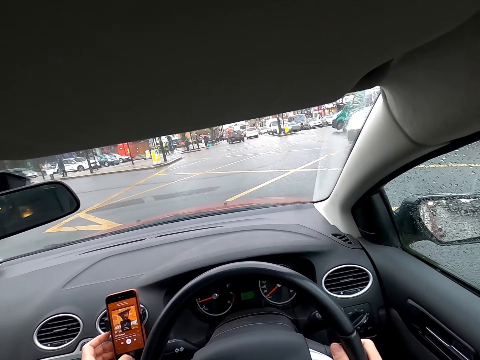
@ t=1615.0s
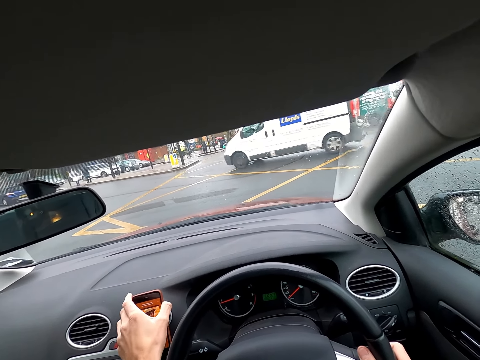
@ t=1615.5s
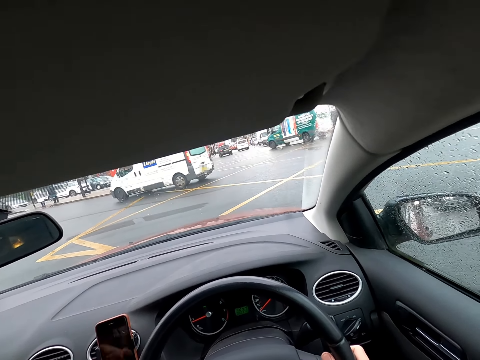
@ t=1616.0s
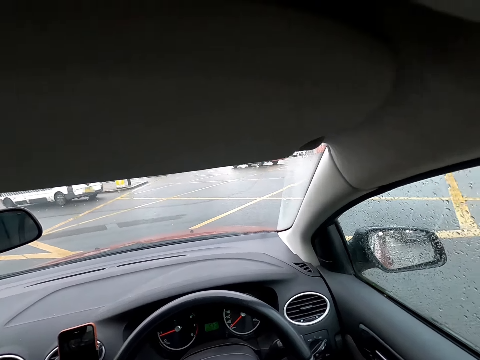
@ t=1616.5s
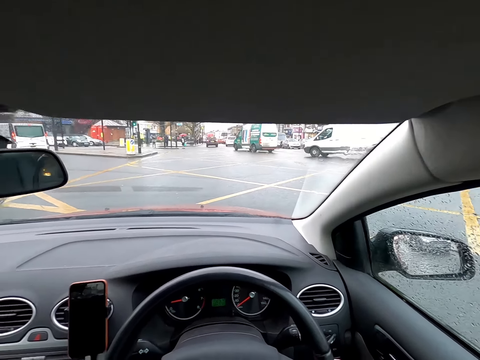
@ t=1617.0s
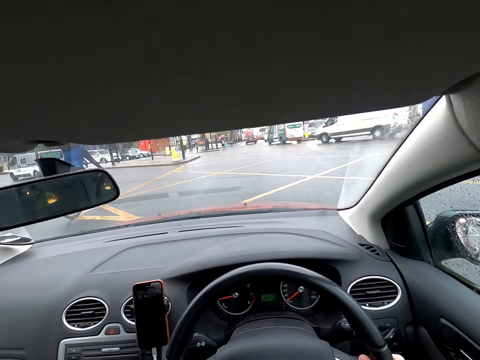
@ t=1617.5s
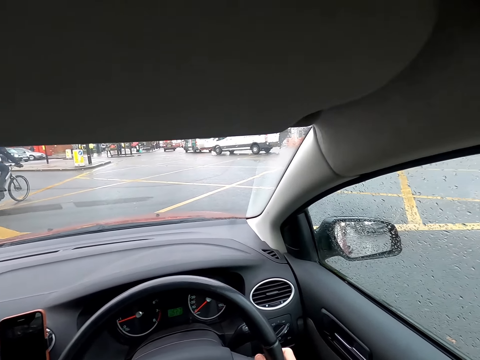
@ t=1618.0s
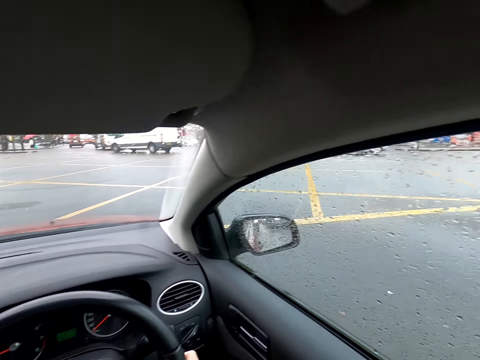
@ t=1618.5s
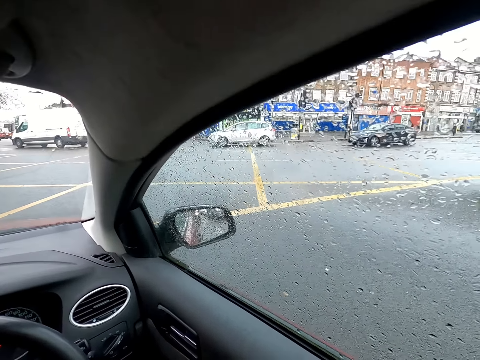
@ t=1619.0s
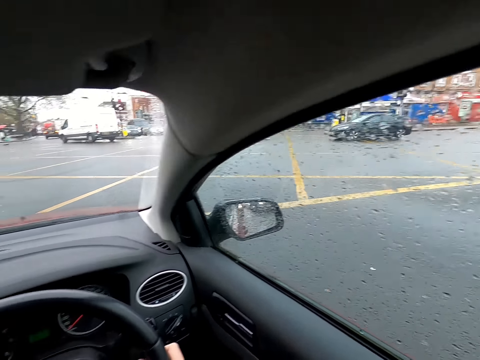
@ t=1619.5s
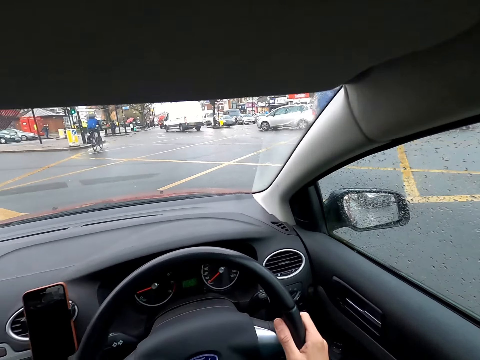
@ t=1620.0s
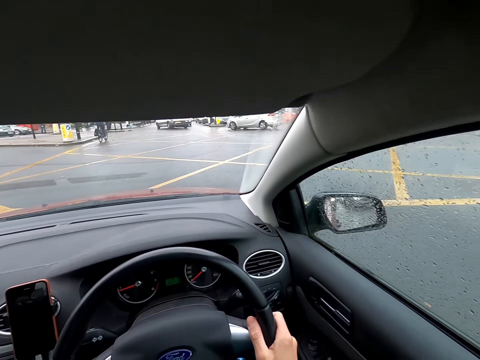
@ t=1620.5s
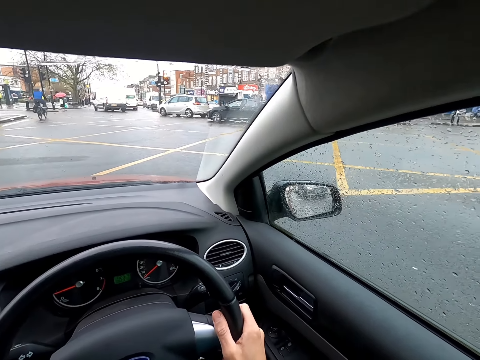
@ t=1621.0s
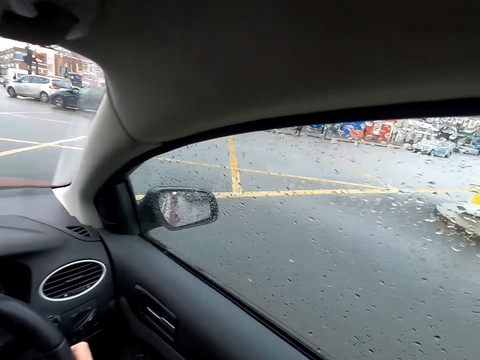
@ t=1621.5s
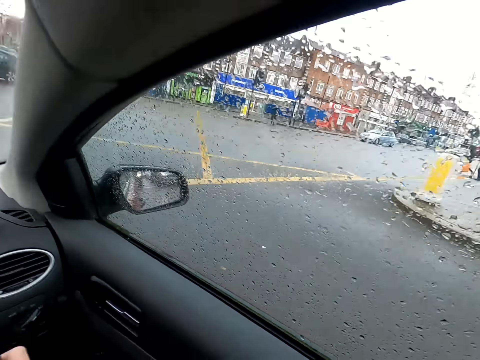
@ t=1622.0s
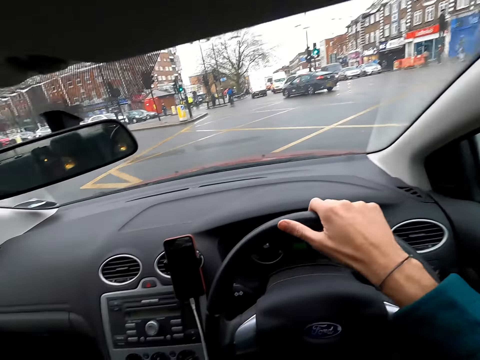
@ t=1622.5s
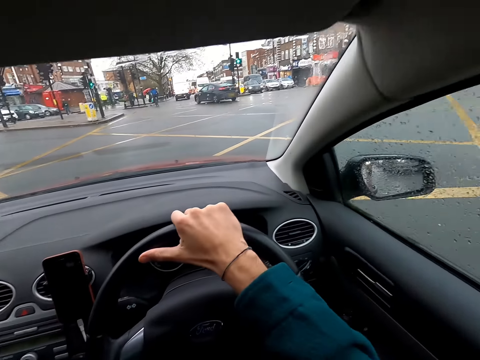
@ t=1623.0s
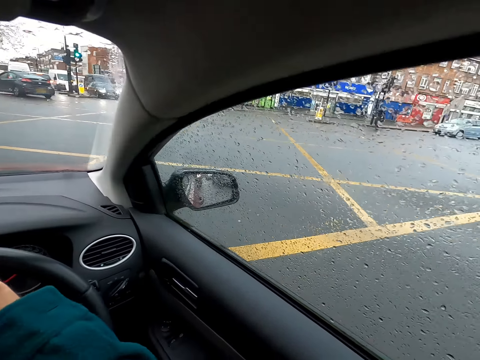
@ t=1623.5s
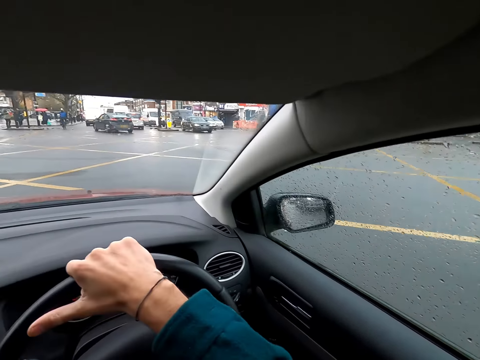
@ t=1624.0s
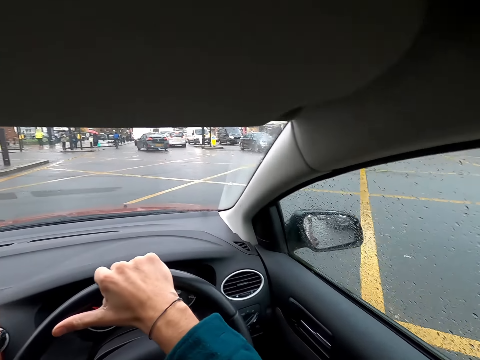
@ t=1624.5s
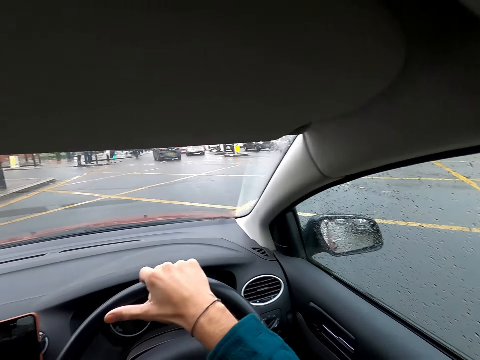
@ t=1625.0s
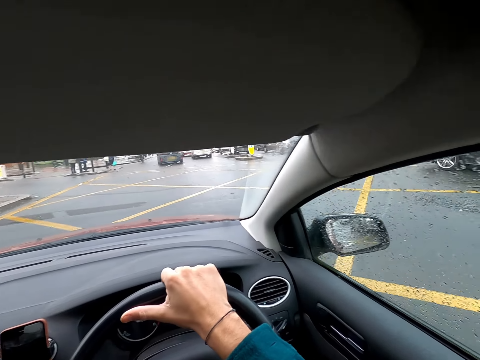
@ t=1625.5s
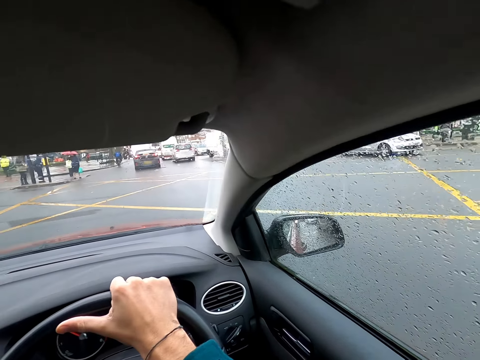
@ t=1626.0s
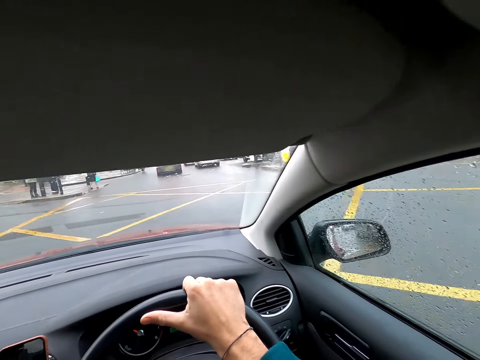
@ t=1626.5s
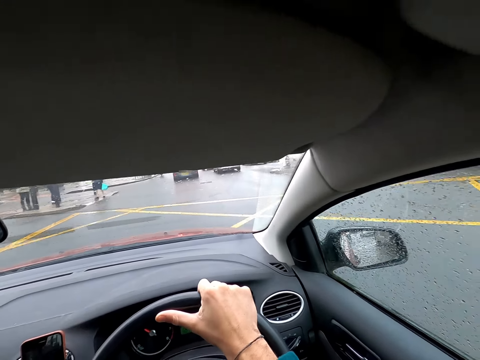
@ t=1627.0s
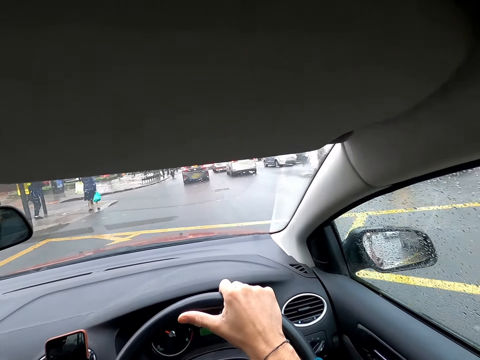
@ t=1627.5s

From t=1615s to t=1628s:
A white bus drives past the camera wearer. A biker drives past the camera wearer. The camera wearer looks around. They drive the car.

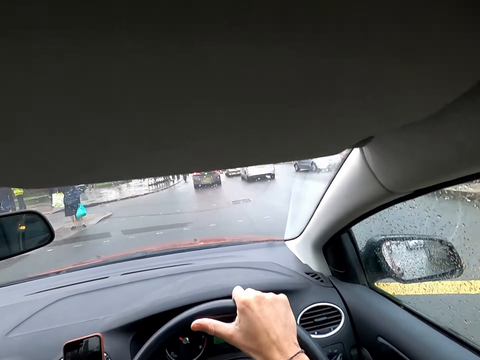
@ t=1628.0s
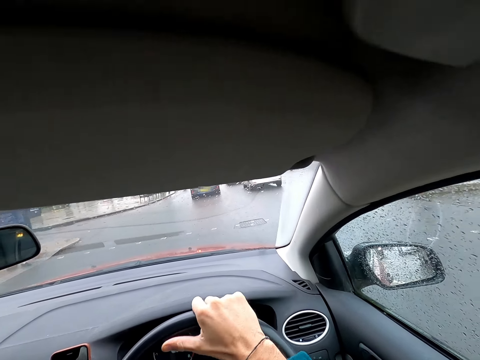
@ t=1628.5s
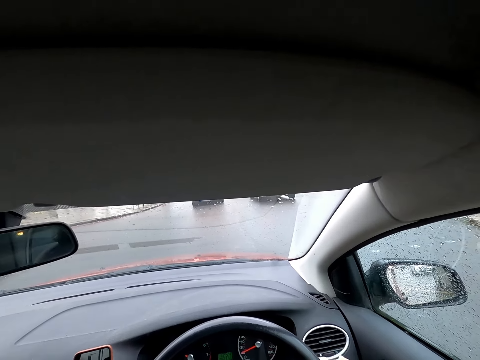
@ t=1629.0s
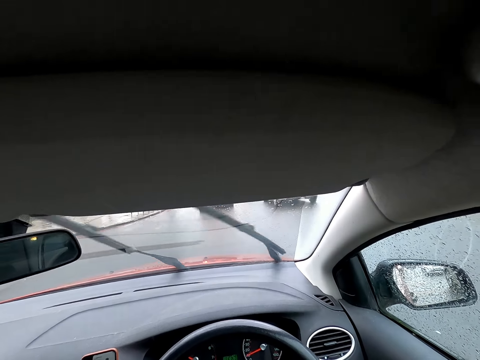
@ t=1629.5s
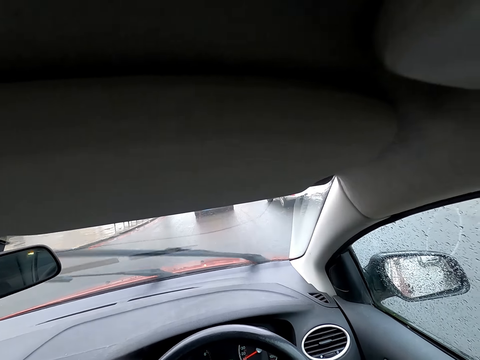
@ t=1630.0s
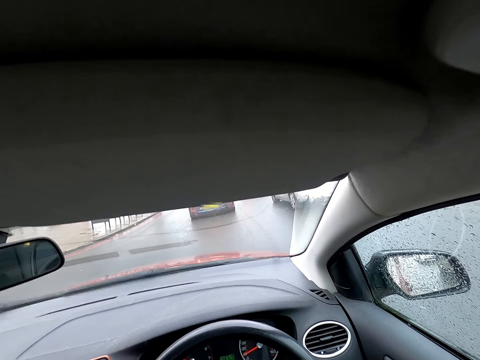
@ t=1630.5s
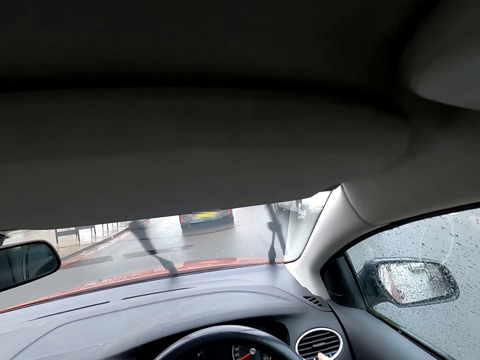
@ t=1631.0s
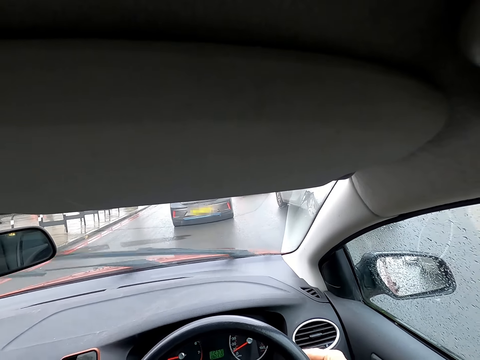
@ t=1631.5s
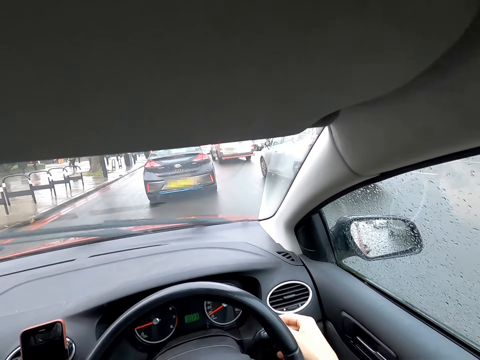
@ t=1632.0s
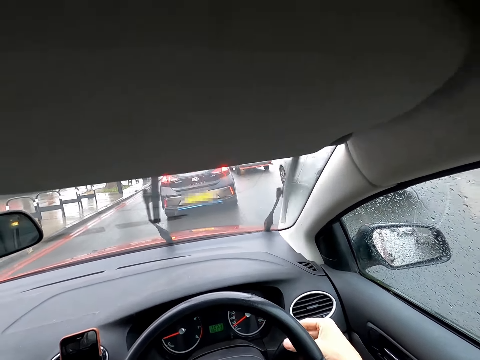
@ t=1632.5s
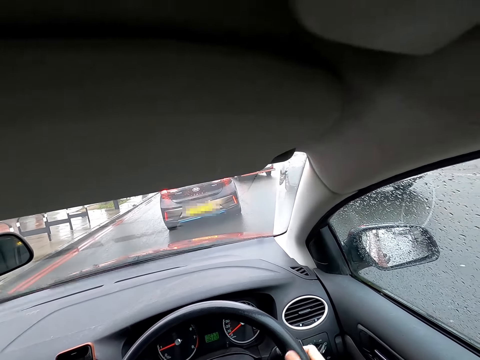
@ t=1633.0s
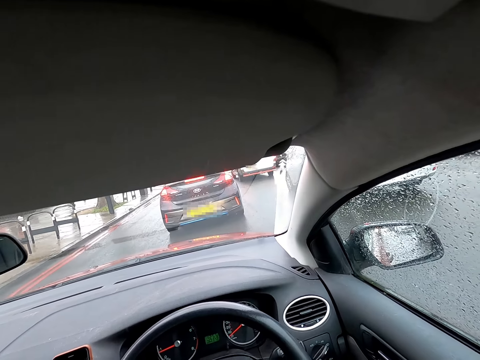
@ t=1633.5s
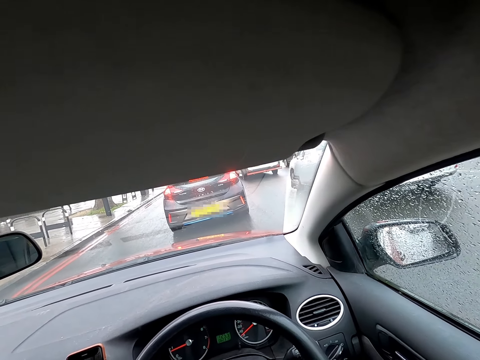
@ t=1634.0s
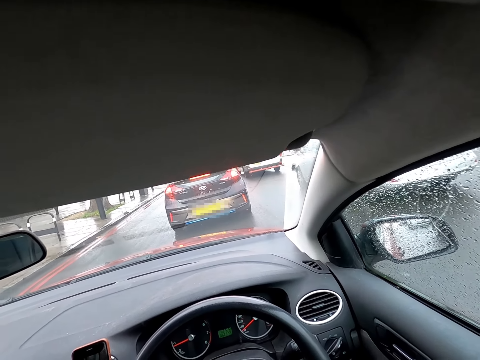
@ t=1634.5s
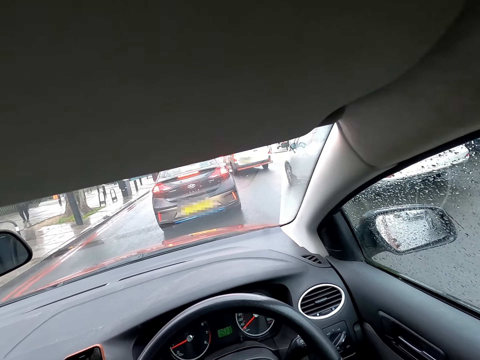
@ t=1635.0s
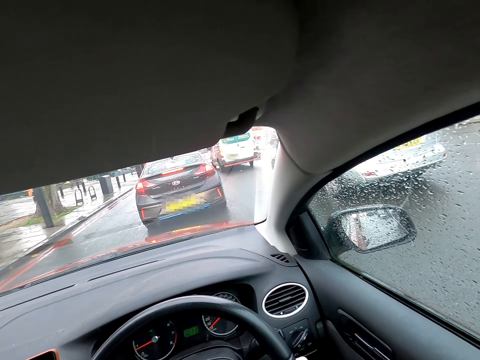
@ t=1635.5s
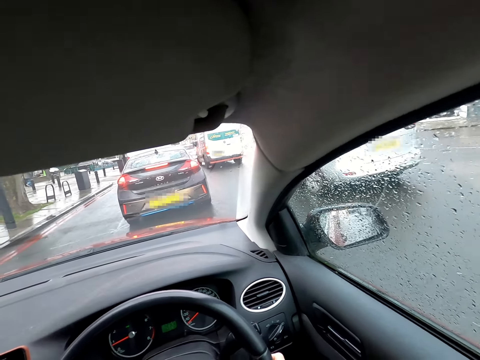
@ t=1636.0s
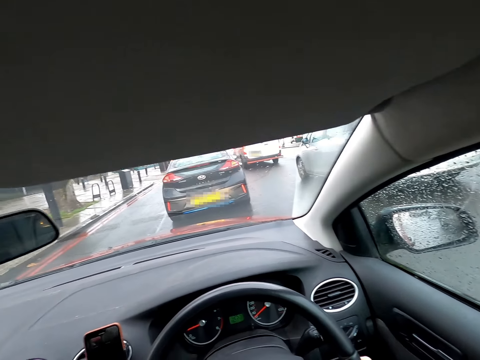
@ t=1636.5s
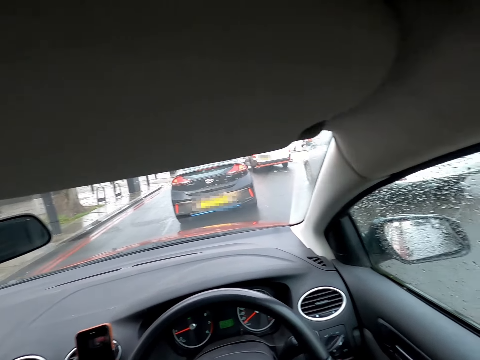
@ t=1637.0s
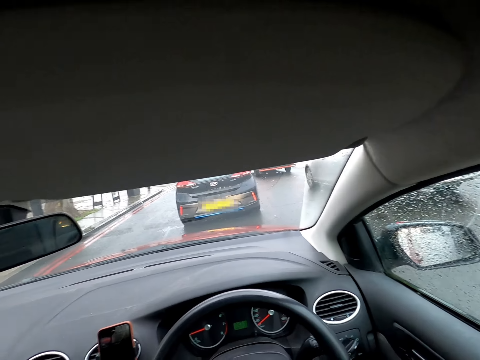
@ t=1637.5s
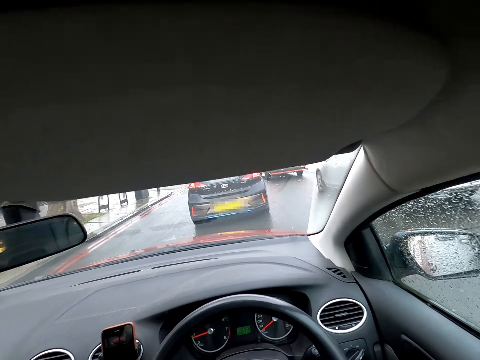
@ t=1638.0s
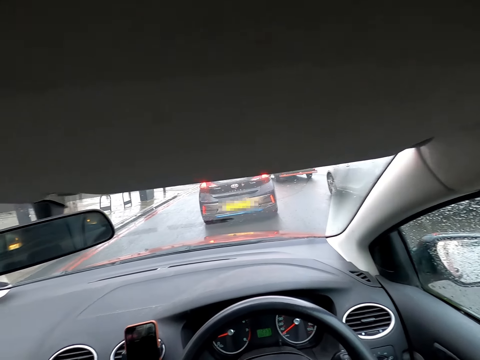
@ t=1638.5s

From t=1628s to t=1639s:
The camera wearer stops the car.

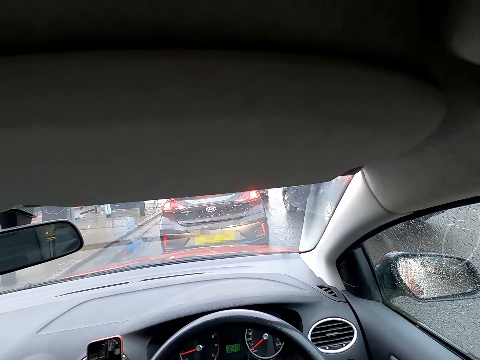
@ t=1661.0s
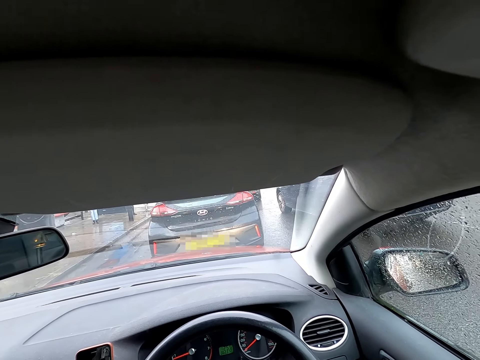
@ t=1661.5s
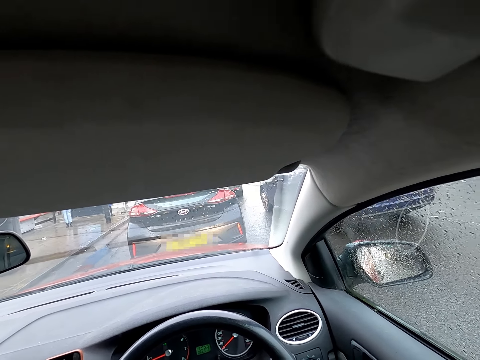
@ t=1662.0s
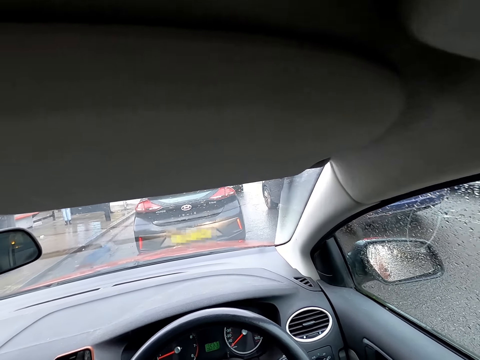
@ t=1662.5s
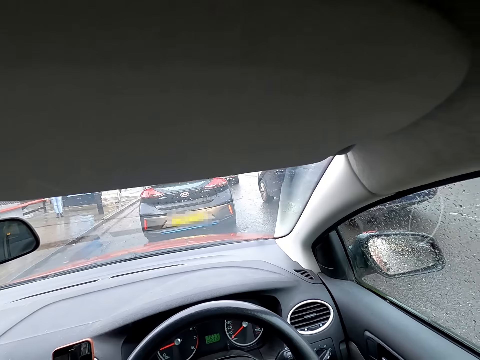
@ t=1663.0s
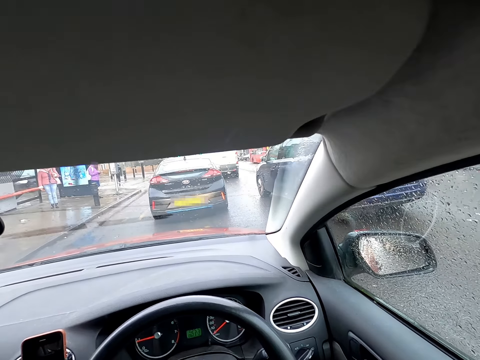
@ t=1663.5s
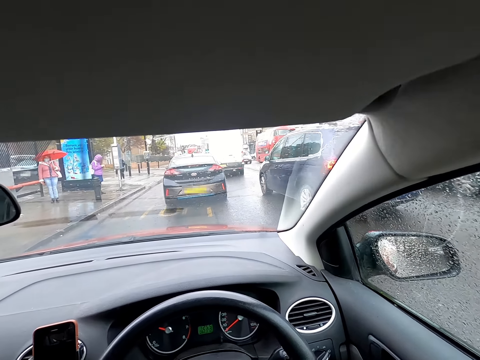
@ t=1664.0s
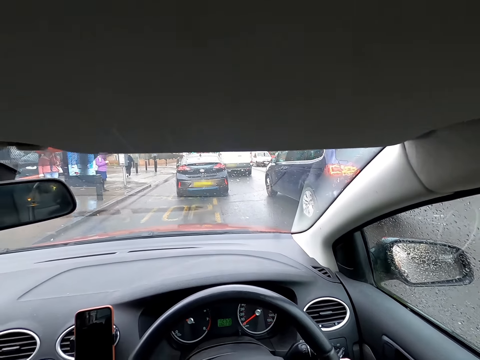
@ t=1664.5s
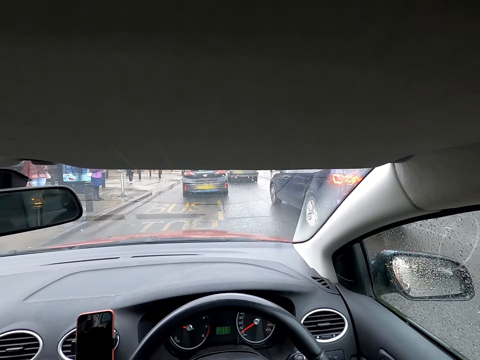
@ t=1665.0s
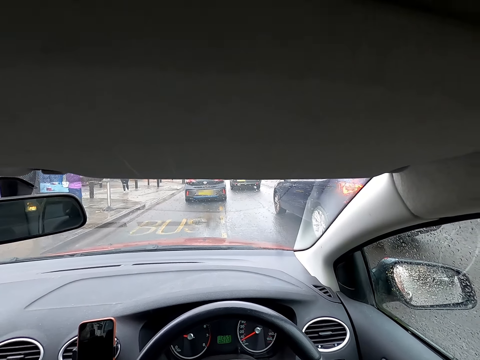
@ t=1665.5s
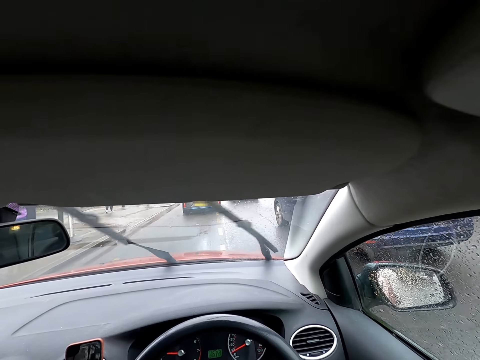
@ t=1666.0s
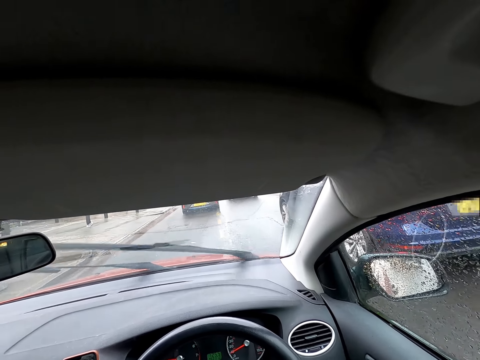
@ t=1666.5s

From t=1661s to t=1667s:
A silver car drives past the camera wearer. A black car drives past the camera wearer.
